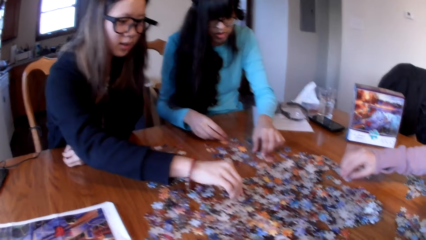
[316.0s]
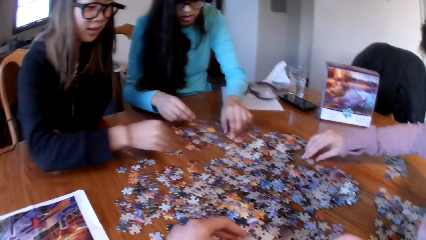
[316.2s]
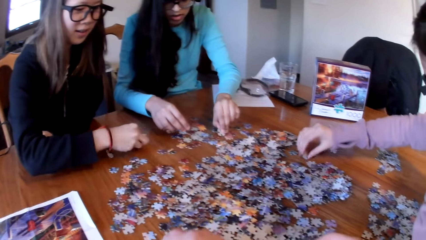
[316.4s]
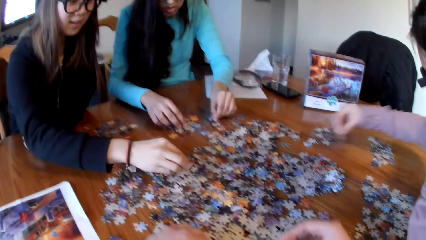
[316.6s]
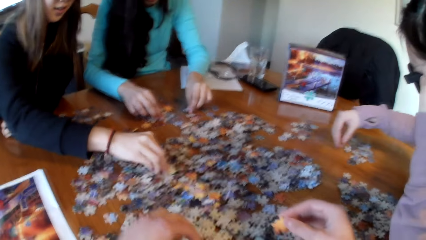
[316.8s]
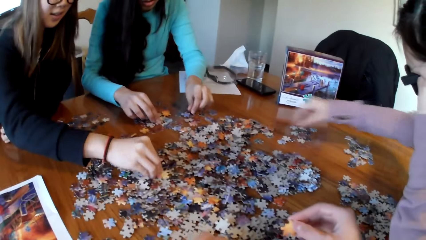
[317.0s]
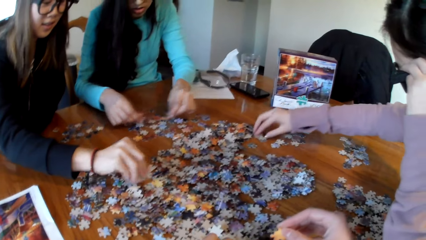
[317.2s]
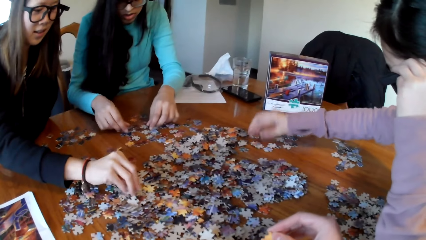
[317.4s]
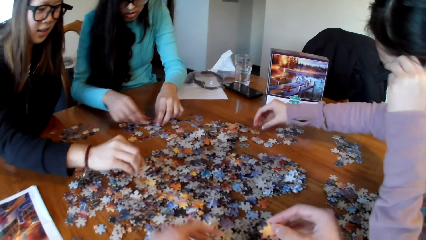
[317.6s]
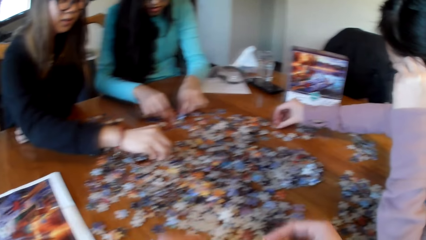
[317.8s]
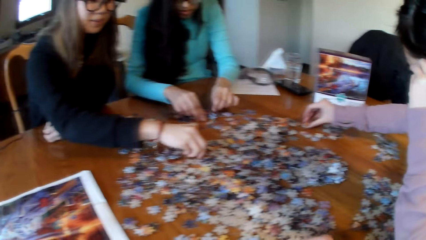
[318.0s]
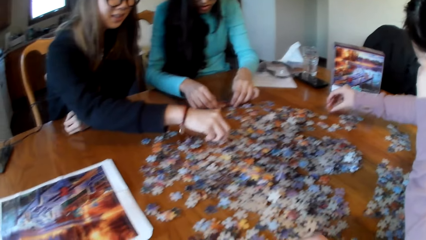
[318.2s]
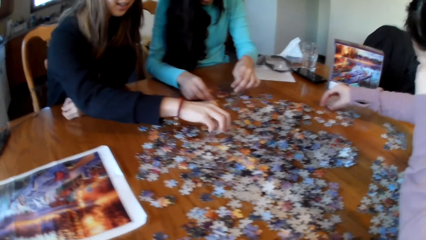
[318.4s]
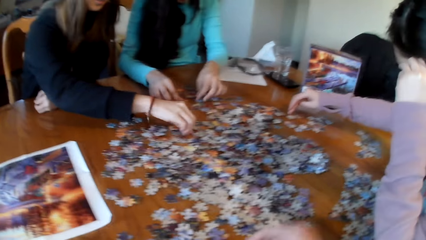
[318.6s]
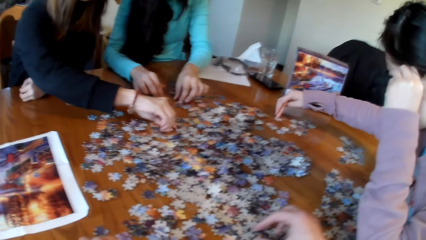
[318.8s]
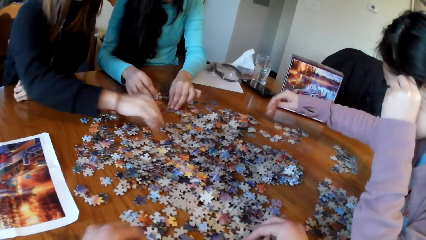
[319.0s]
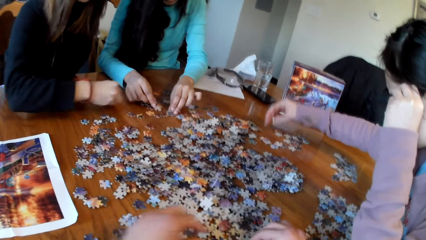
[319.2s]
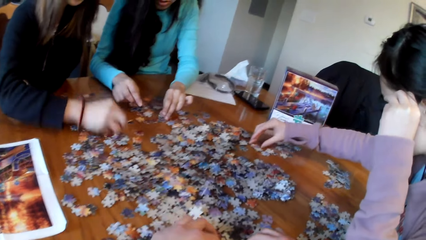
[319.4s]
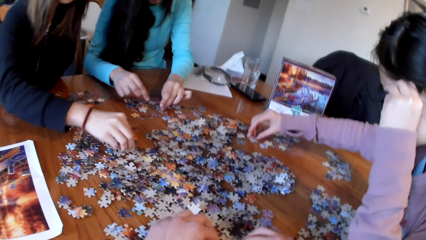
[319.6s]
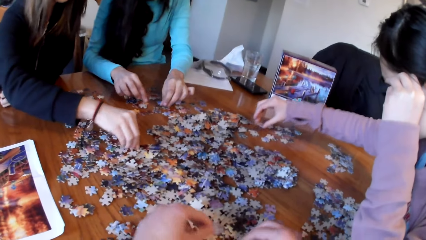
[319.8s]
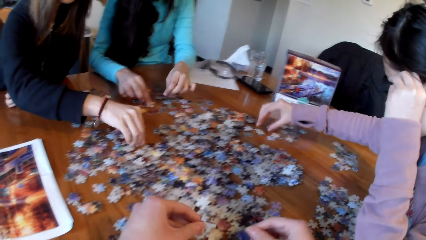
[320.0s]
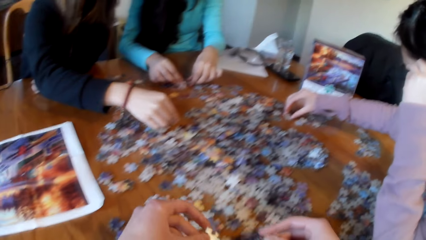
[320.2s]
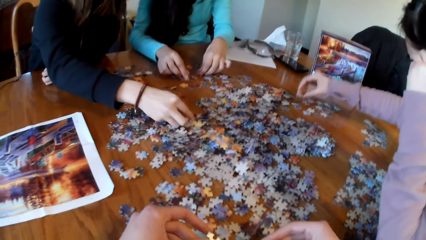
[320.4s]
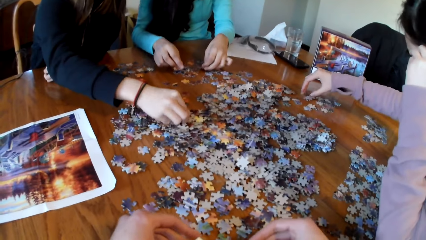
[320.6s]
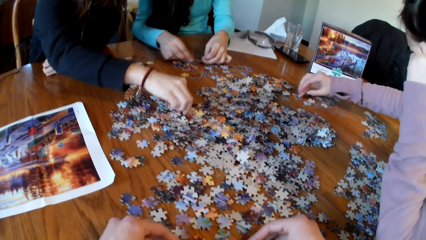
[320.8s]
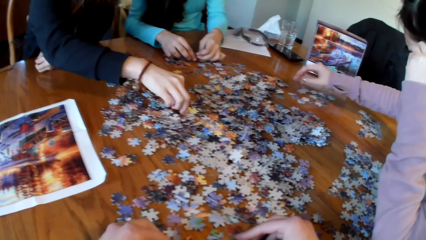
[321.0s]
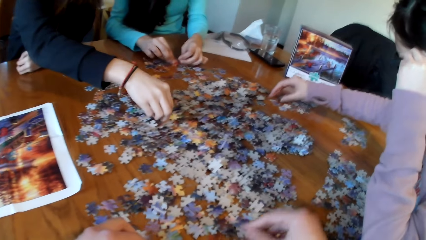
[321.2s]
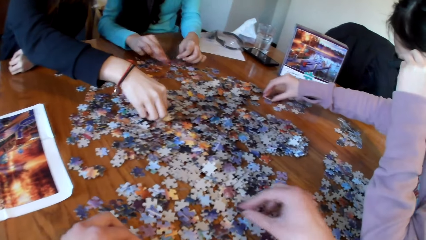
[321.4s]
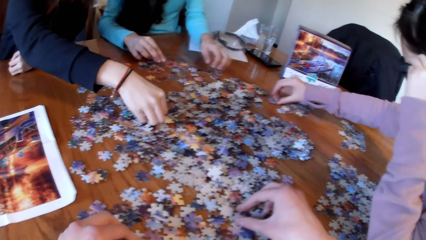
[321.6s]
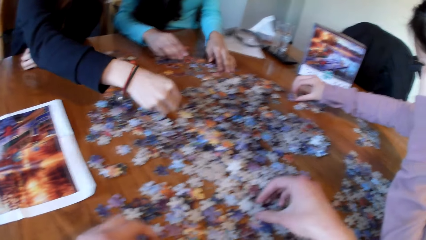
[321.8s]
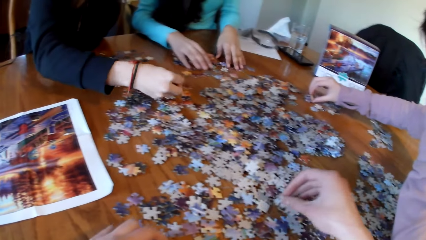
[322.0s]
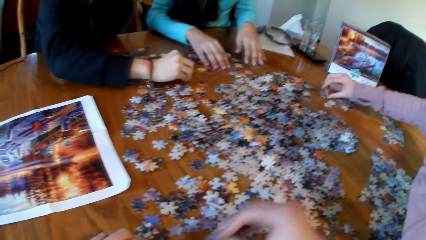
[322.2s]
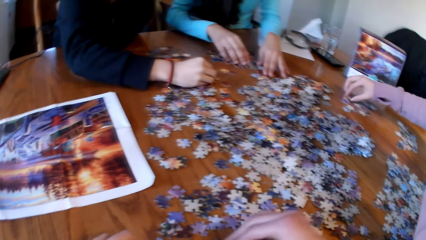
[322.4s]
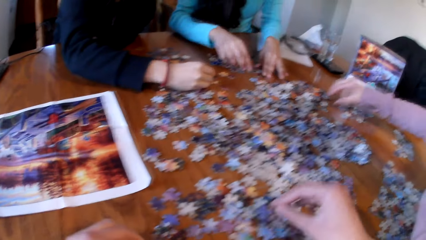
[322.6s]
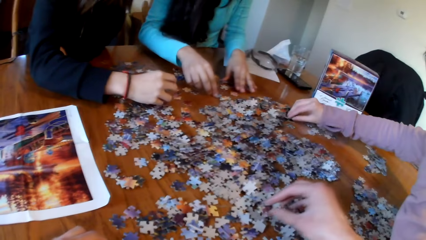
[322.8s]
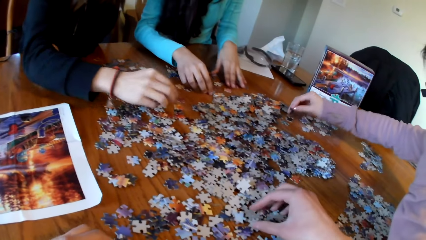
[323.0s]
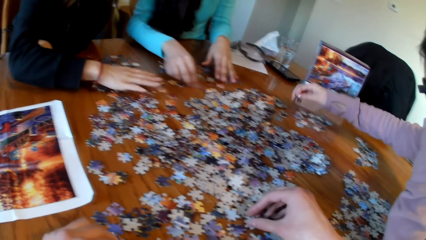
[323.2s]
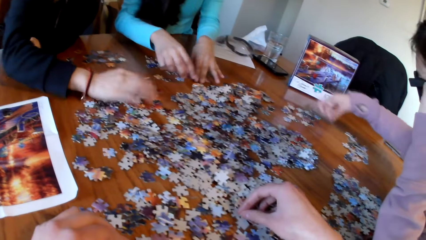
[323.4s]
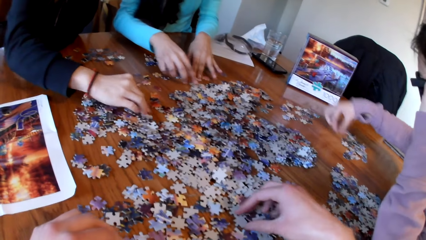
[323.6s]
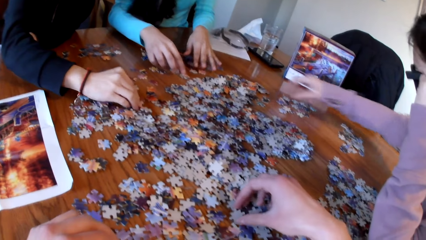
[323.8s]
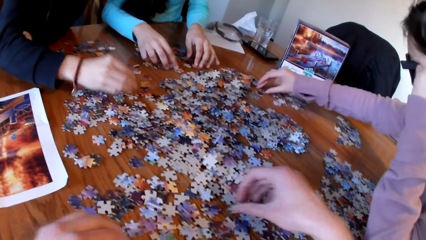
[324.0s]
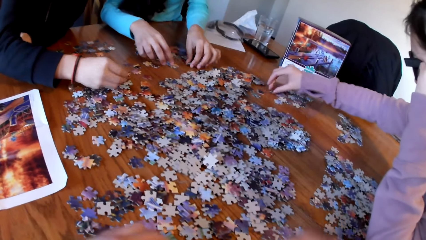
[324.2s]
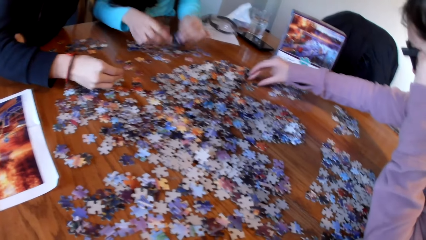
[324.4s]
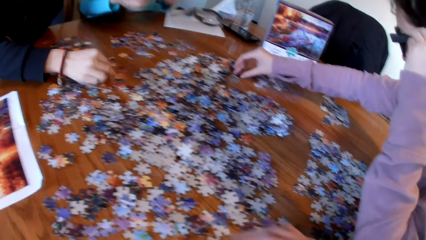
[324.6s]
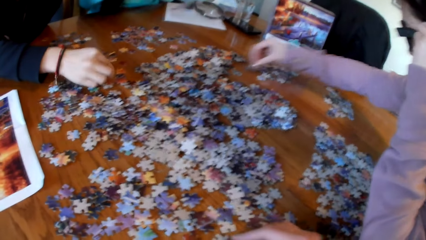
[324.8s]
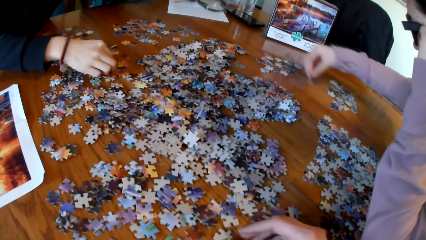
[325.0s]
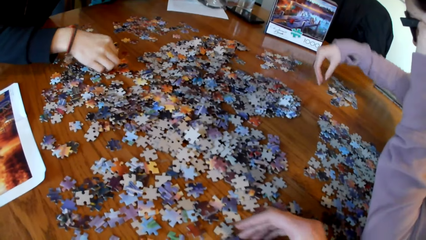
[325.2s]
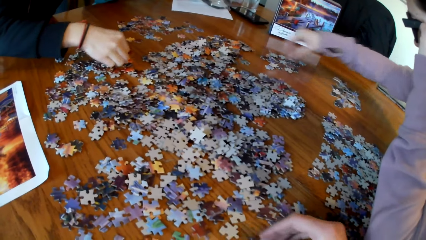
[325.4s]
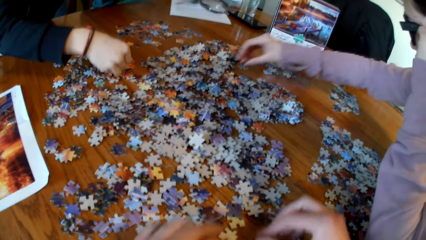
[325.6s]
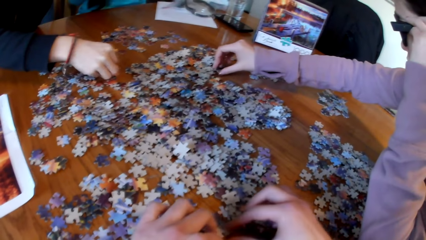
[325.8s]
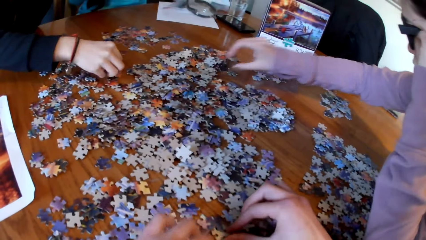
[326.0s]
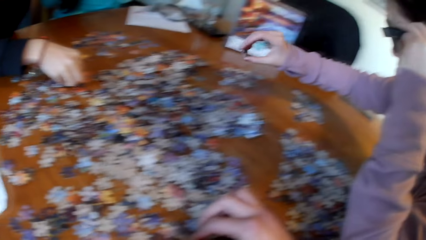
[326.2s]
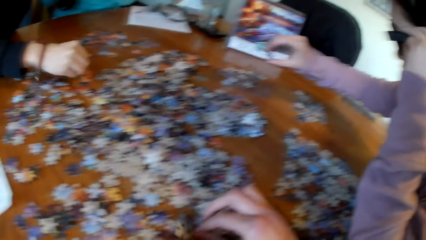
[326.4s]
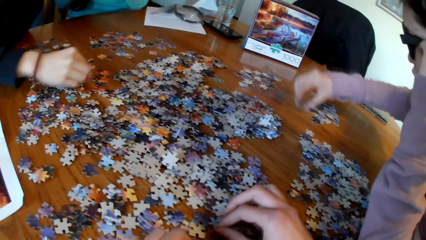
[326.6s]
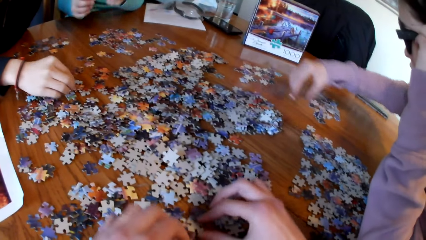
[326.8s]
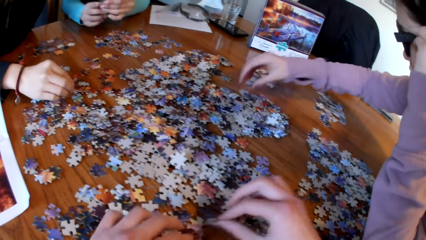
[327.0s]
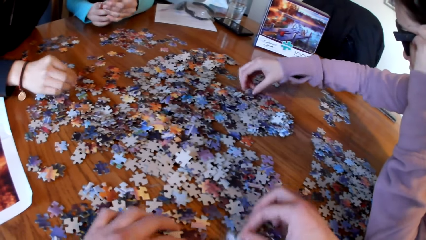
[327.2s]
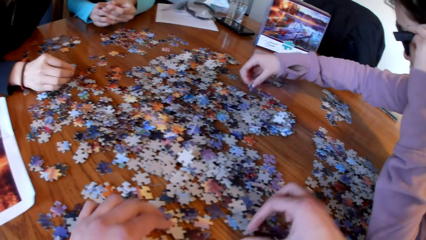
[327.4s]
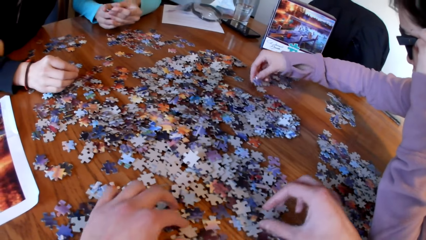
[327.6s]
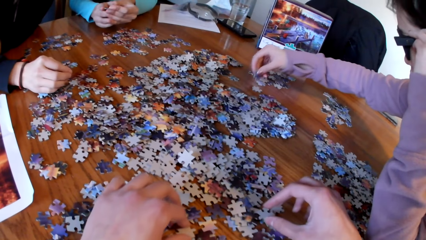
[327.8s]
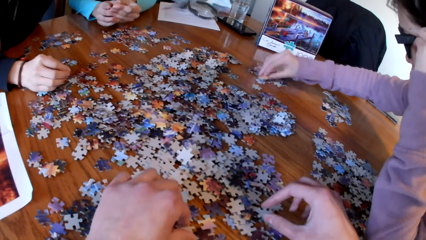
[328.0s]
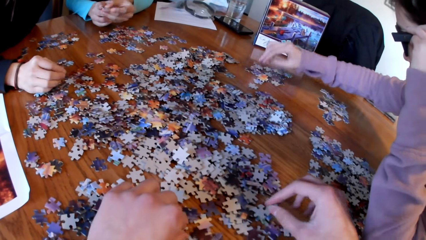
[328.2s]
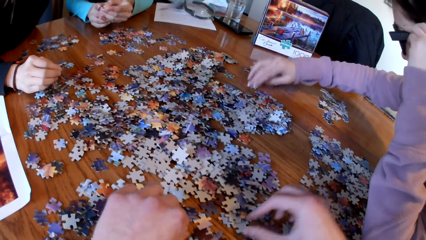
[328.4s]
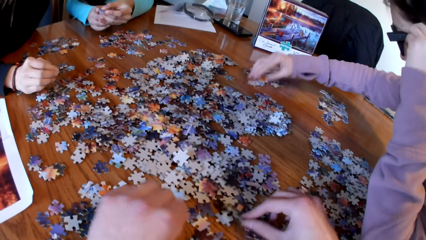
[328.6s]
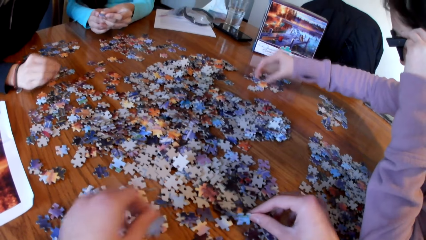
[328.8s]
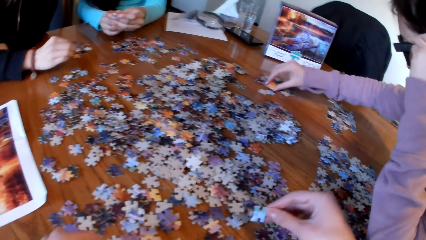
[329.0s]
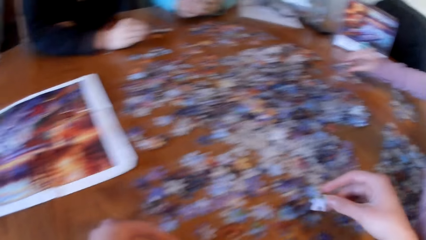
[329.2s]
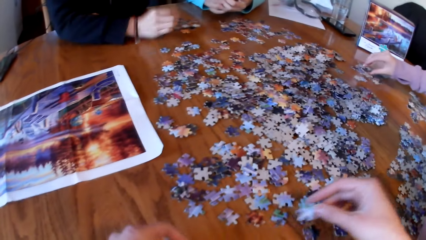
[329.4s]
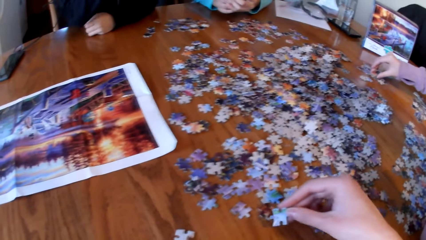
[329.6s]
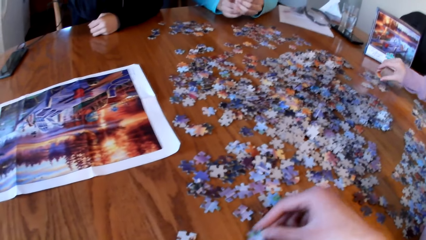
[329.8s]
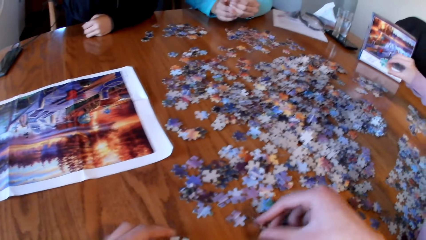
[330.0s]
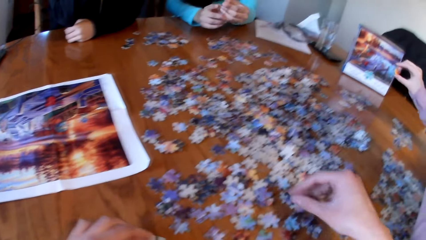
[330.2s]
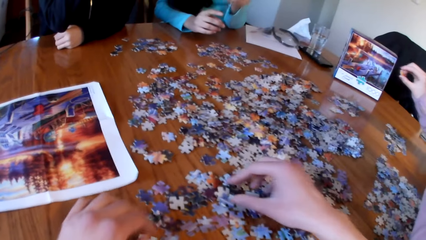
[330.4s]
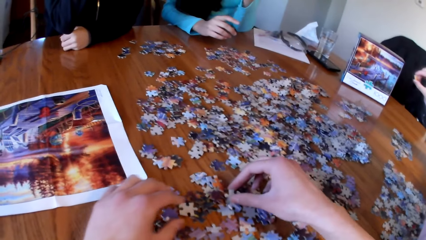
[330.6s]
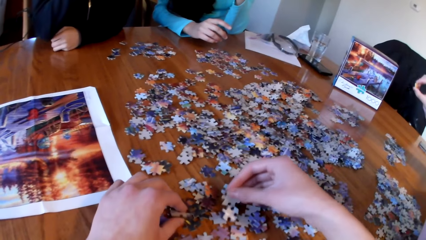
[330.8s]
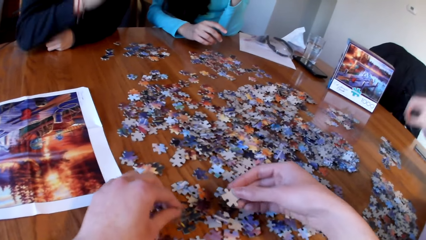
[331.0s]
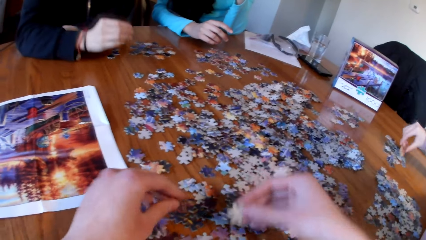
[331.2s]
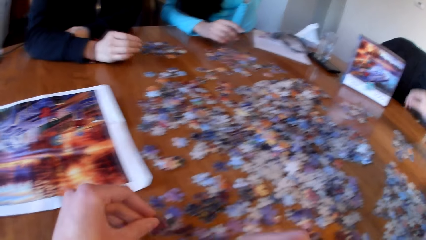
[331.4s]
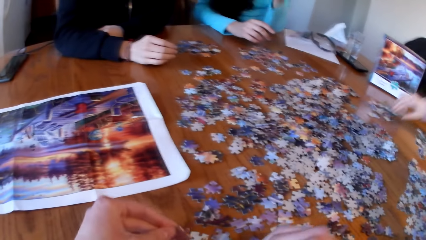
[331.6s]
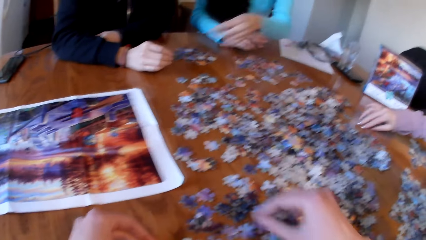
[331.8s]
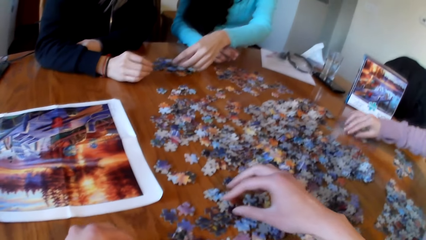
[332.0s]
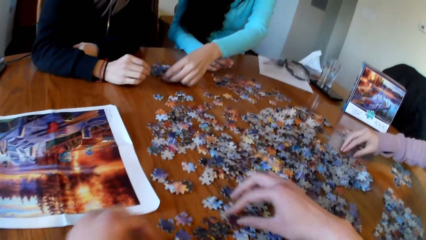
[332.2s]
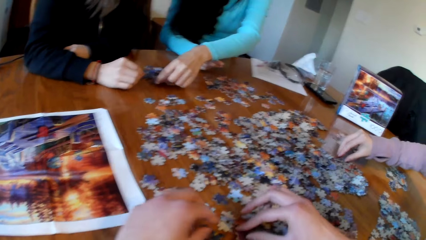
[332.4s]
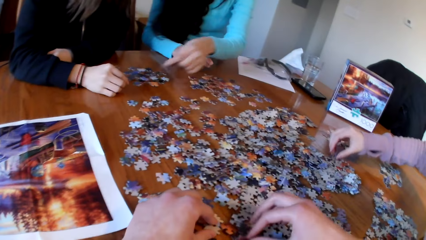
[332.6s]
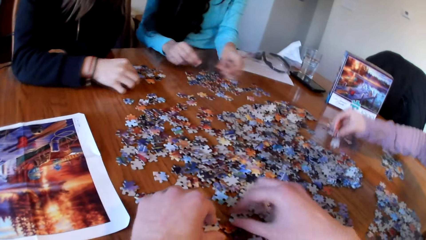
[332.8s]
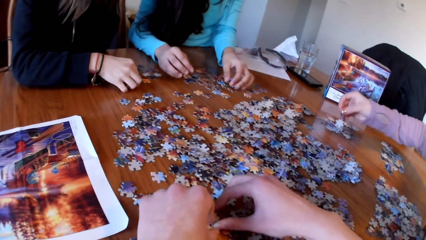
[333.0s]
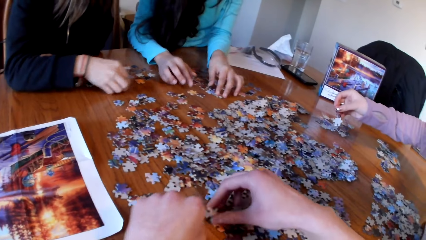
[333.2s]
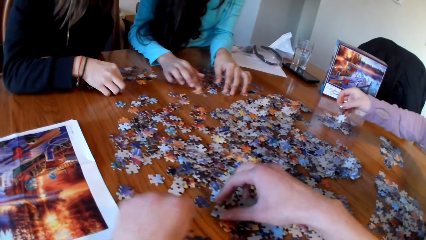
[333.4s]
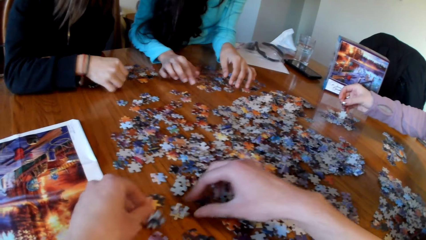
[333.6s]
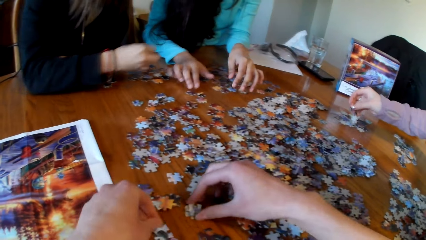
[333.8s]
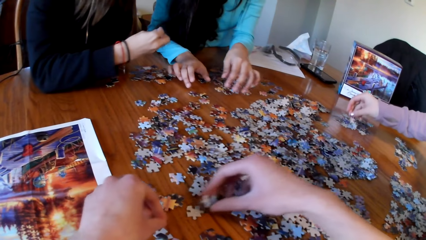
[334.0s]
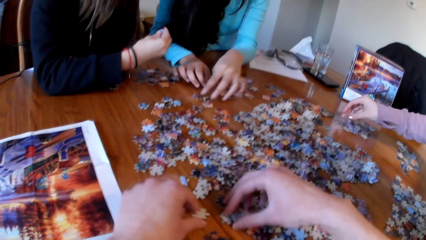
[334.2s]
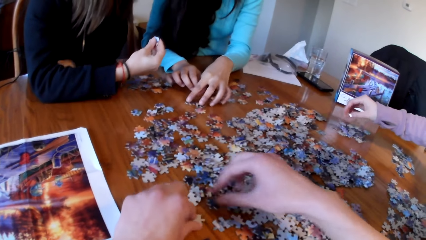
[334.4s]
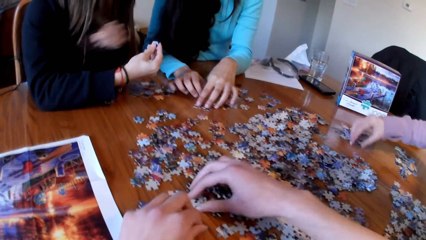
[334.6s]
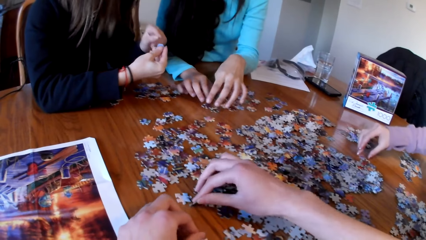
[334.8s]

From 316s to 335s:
A lady picks the piece of puzzle. The camera wearer picks the puzzle piece. The lady picks the piece of puzzle. Another lady picks the piece of puzzle. A third lady picks the piece of puzzle. The first lady picks the piece of puzzle. The camera wearer picks the puzzle piece. The first lady picks the piece of puzzle. The camera wearer picks the puzzle piece. The third lady picks the piece of puzzle.
